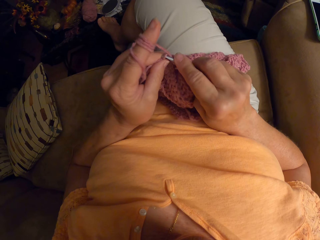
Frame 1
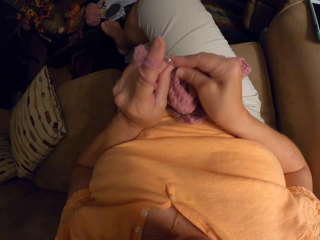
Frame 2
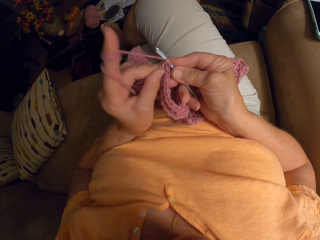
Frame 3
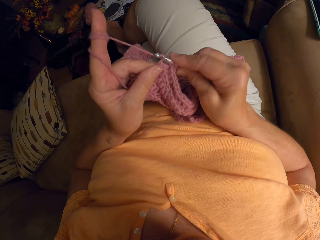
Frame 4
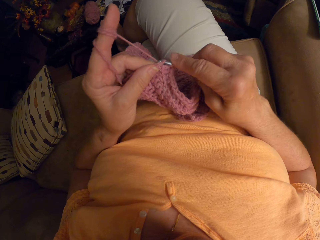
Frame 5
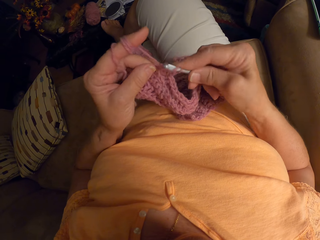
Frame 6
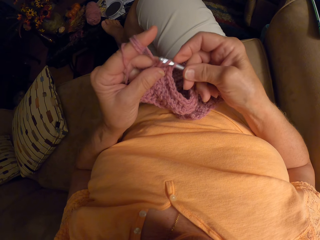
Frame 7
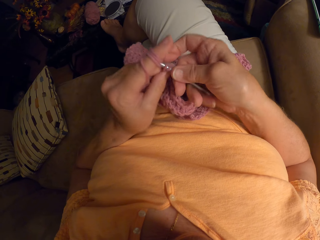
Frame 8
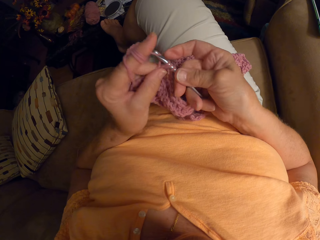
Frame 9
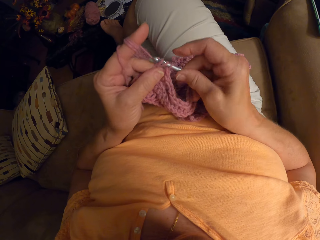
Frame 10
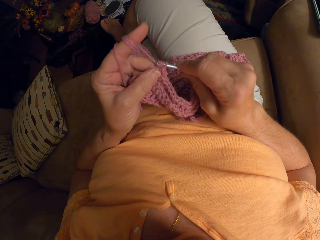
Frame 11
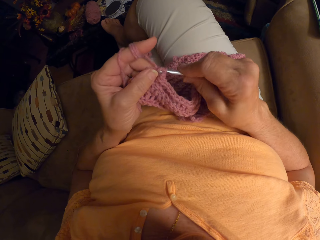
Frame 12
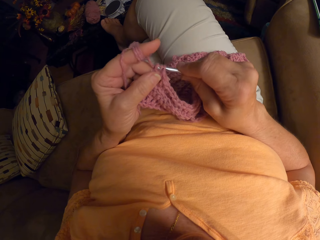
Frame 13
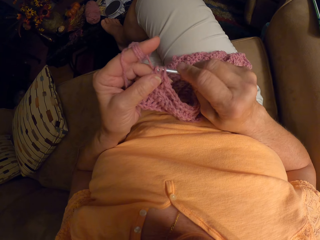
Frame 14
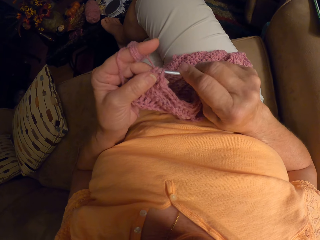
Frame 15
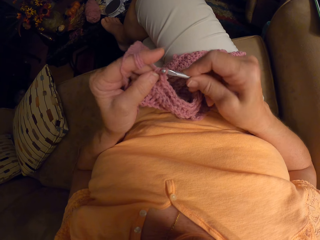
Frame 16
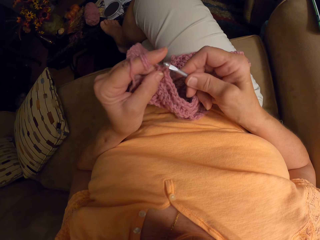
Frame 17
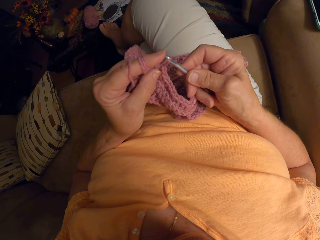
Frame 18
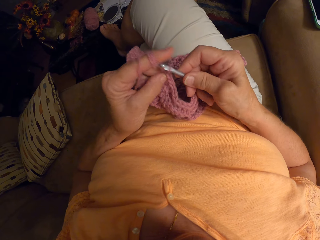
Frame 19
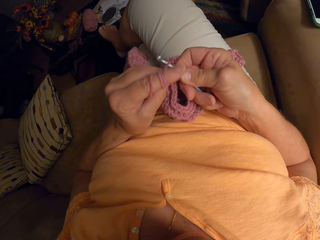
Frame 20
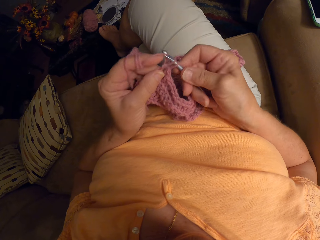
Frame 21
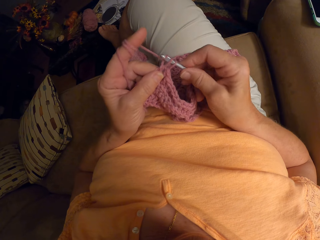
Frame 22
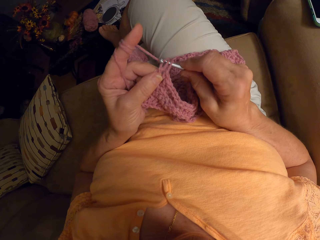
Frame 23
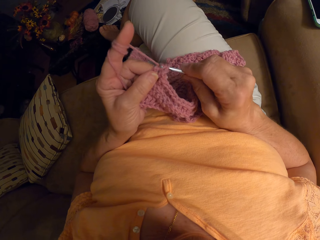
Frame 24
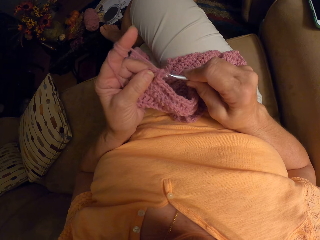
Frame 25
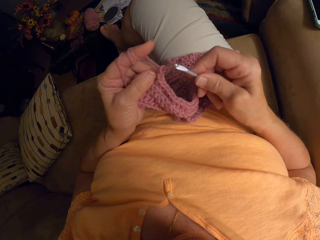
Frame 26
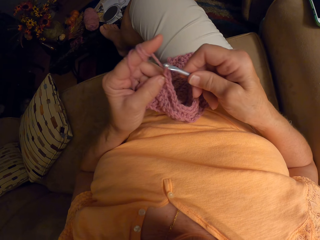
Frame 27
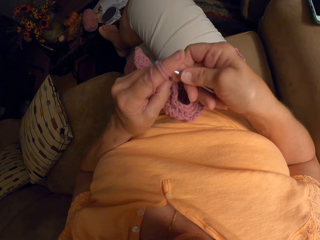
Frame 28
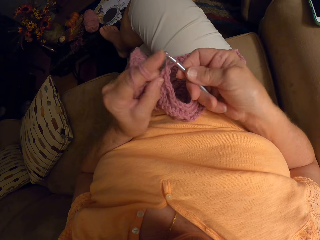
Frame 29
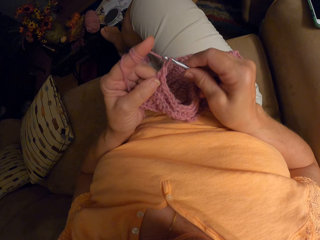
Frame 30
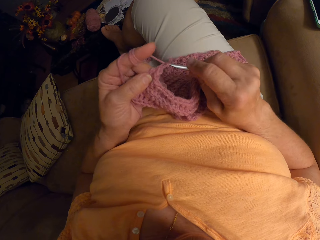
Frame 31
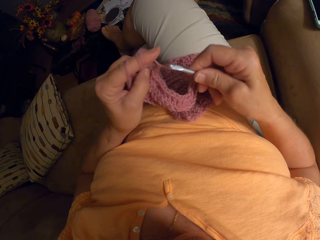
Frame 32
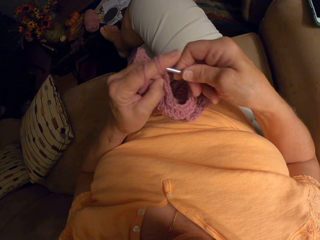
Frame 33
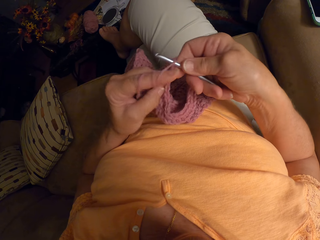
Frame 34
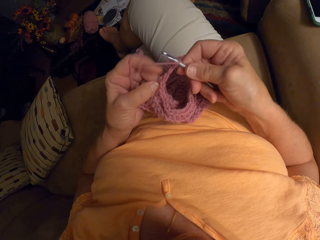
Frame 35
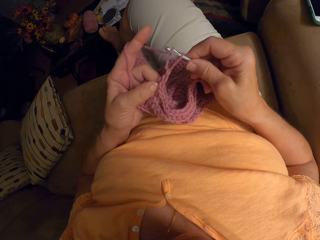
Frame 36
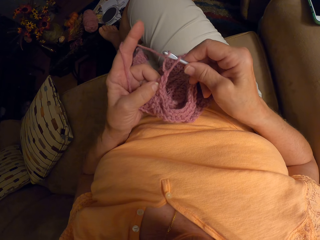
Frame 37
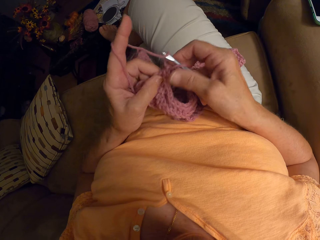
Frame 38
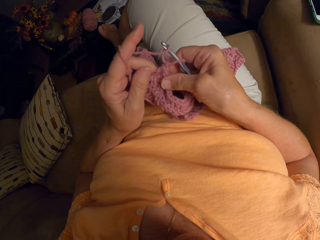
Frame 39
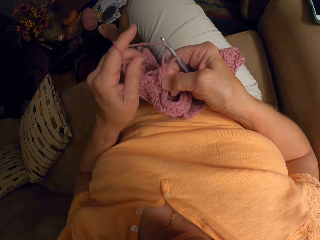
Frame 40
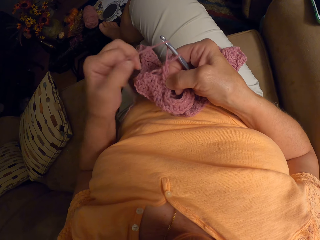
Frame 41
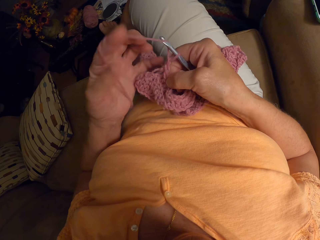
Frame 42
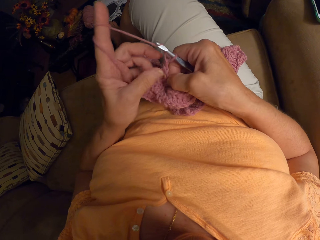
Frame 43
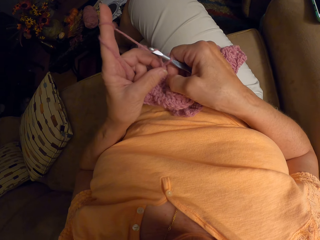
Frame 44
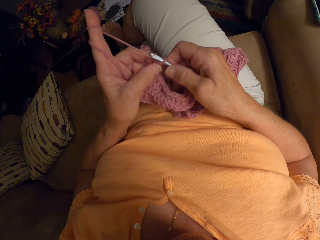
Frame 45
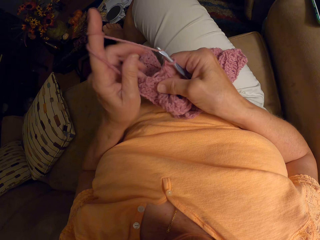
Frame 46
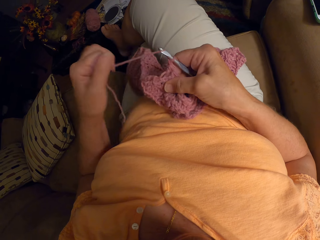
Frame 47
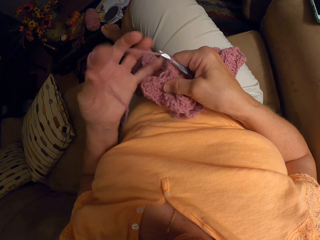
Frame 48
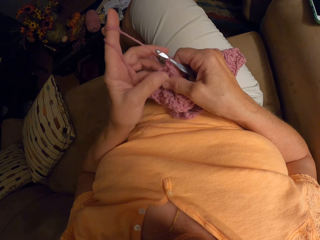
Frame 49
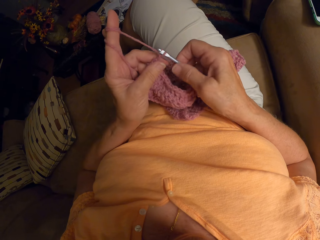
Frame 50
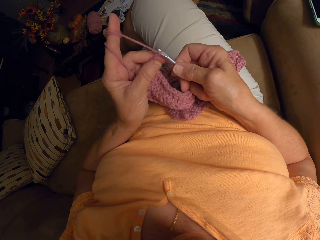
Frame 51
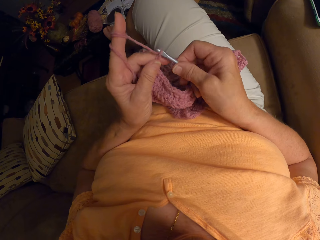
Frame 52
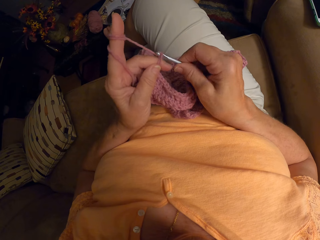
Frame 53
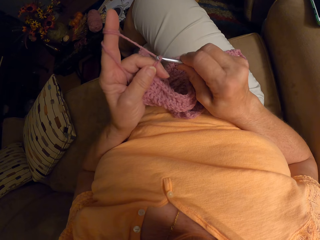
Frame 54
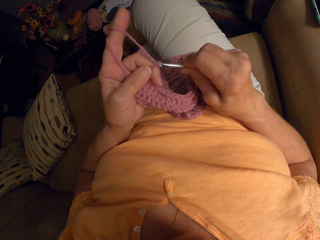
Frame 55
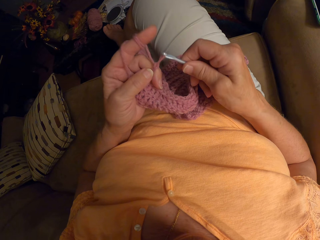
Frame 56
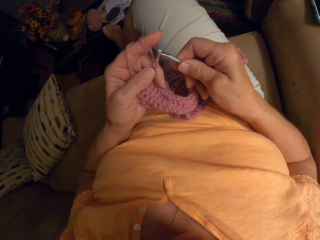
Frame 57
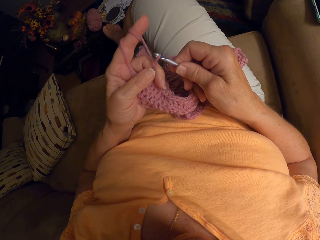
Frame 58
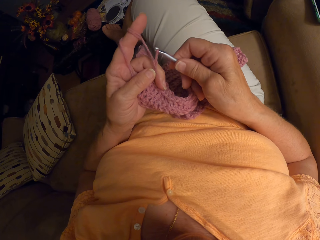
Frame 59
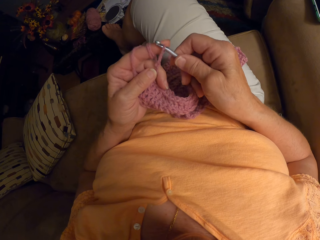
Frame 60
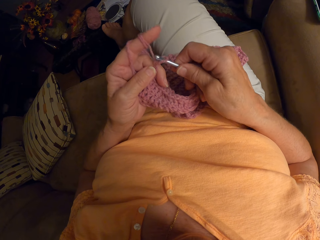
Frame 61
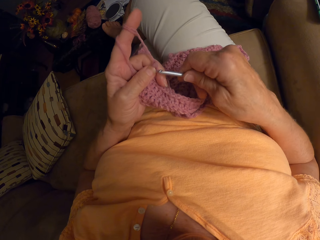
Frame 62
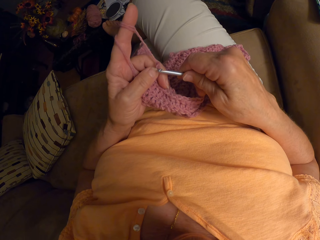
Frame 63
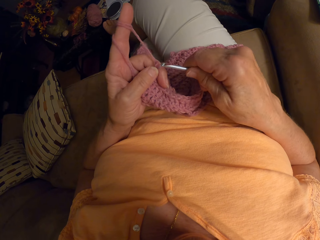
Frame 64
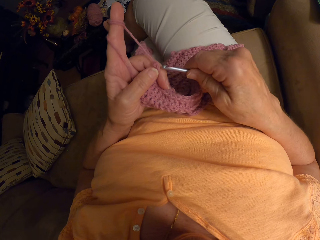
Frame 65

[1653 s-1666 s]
The camera wearer rolls the knitting thread or yarn on her index finger. She holds the garment with her hands. She rolls the knitting thread on her index finger. She holds the garment with her hands. She crochets the unfinished crochet pattern with the crochet hook and the yarn.

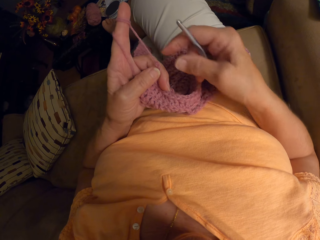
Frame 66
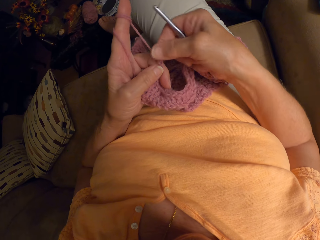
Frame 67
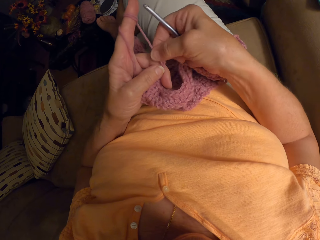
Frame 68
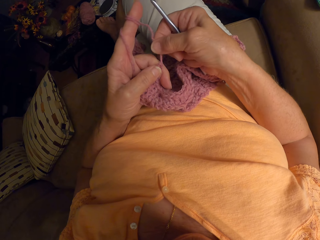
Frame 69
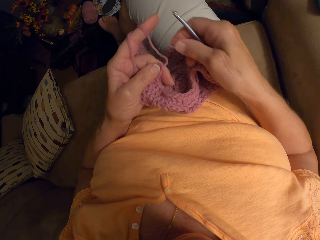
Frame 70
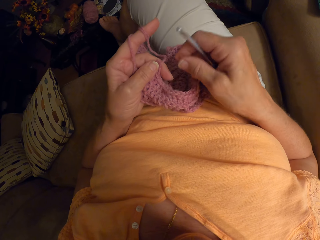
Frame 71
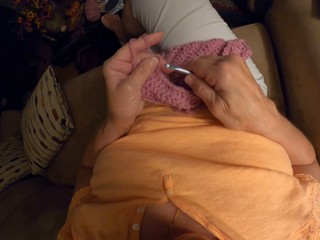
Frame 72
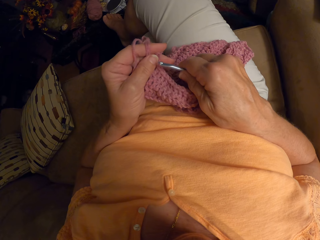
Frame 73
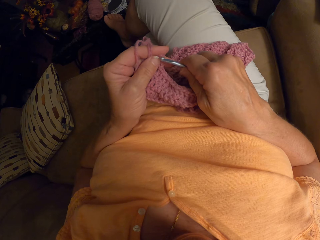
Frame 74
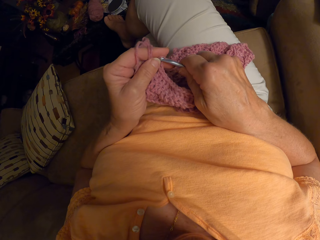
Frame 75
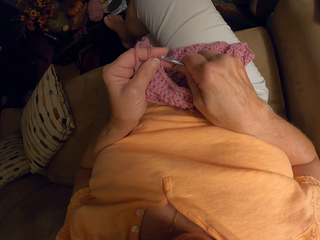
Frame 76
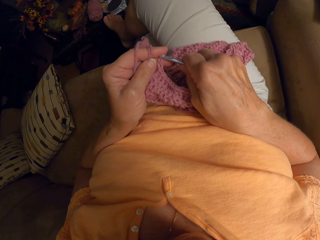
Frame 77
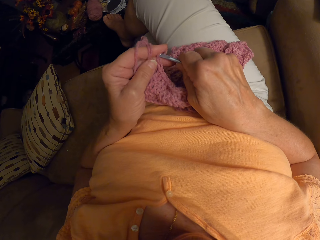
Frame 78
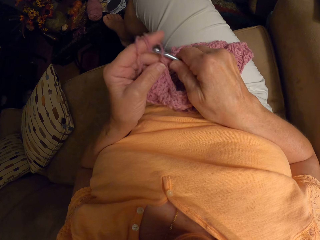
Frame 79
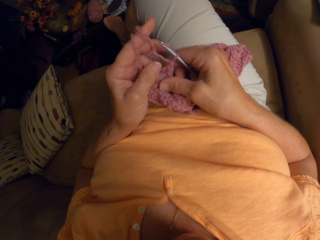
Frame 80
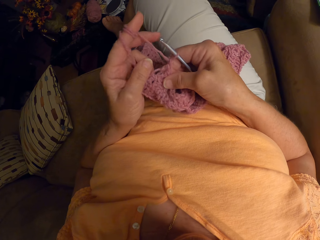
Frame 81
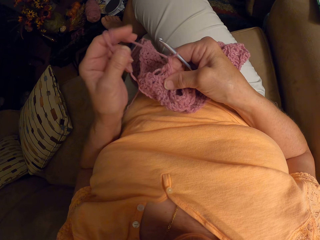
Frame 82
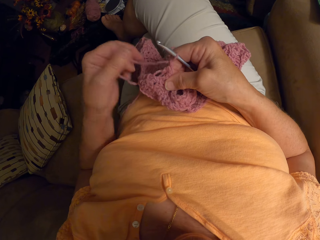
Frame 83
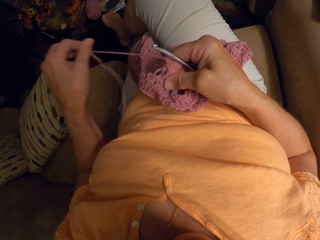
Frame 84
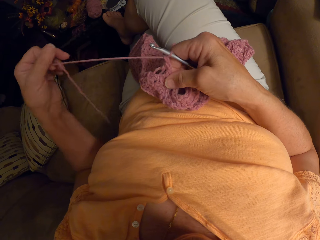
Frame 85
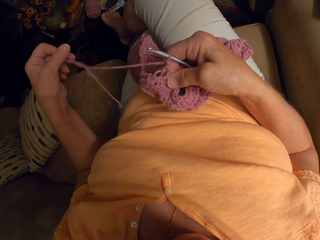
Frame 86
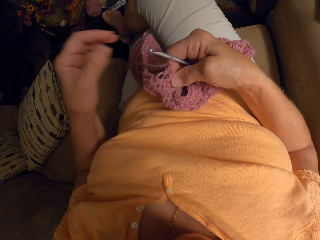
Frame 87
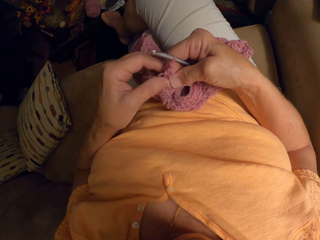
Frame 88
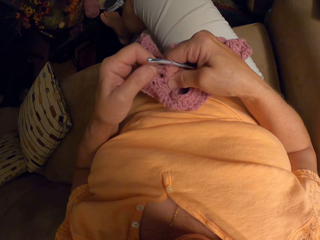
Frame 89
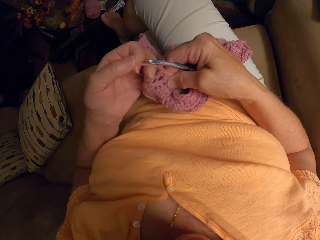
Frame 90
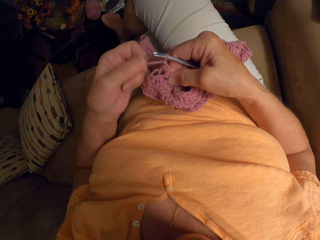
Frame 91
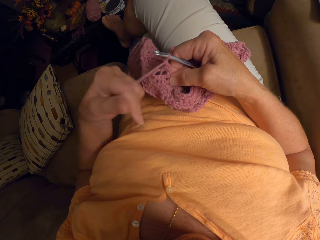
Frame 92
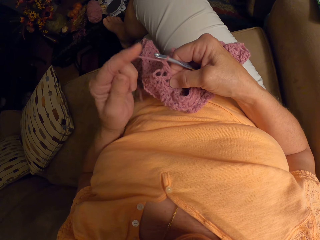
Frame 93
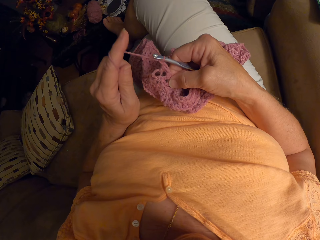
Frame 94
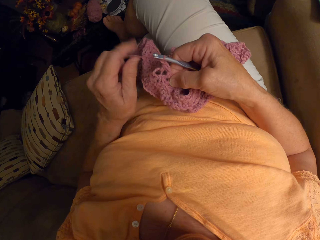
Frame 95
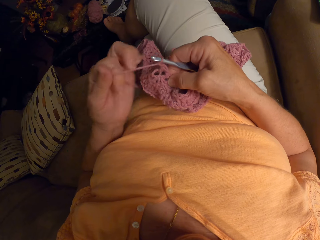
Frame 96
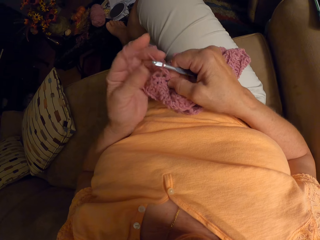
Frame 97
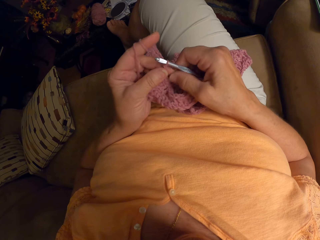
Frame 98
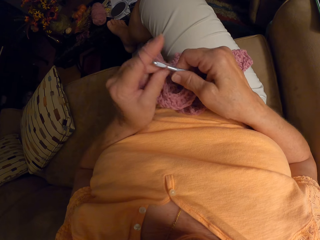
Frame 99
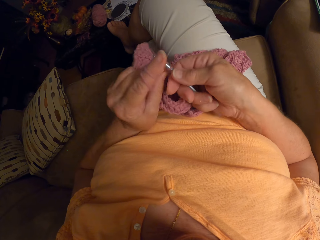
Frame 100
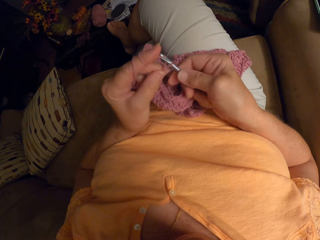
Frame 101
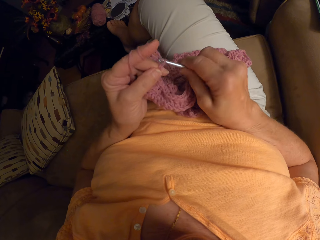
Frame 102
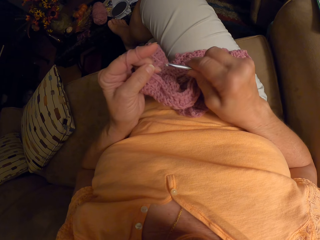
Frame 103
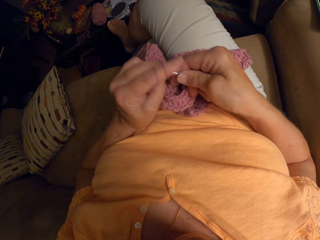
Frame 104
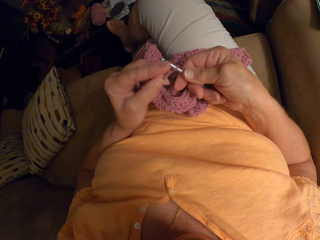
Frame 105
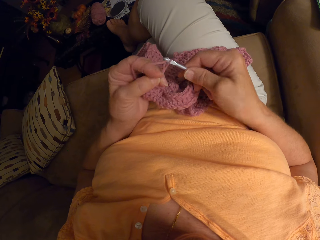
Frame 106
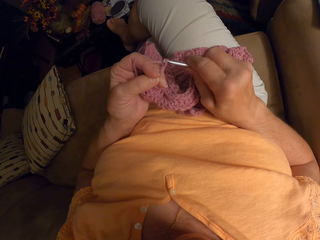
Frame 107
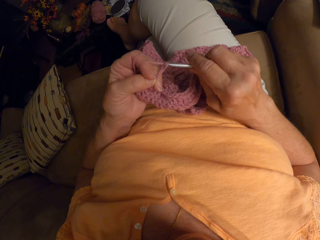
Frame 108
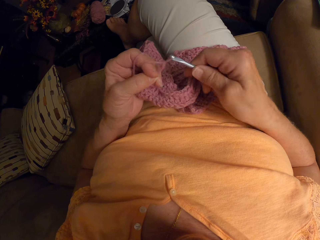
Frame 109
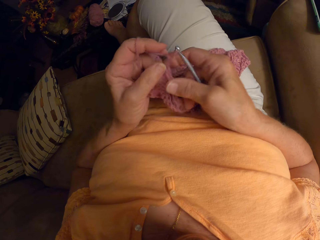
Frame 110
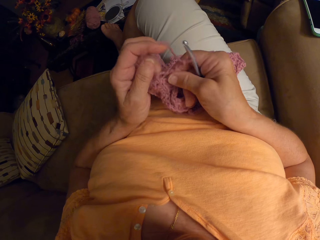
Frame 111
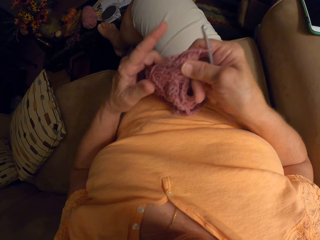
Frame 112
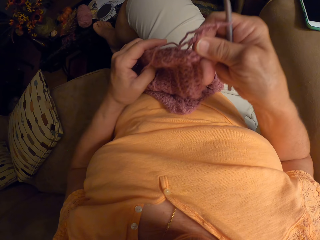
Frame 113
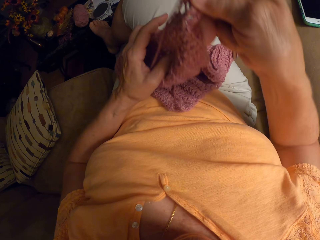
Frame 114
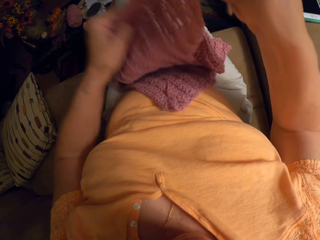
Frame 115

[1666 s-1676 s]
The camera wearer stops knitting the garment with her hands. She removes the crochet hook from the unfinished crochet pattern and adjusts the yarn in the unfinished crochet pattern with her hand. She holds the knitting thread with her hand. She puts back the crochet hook in the unfinished crochet pattern. She holds the garment with her hands. She pulls the knitting thread with her hand. She releases the knitting thread from her finger on the sofa. She holds the garment with her hands. She rolls the knitting thread back on her index finger. She crochets the unfinished crochet pattern with the crochet hook and the yarn.
